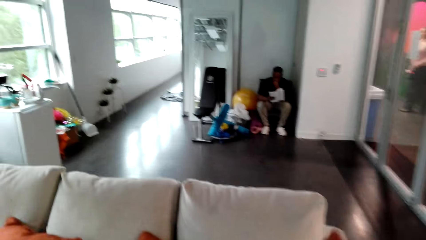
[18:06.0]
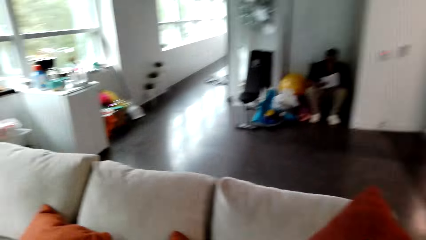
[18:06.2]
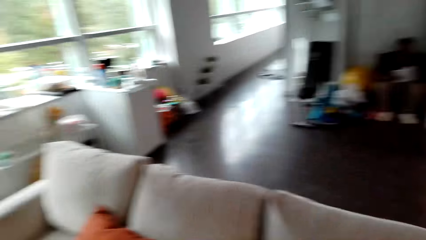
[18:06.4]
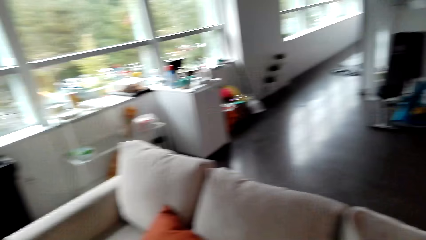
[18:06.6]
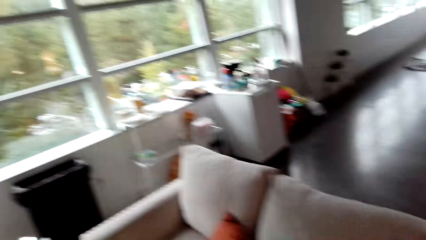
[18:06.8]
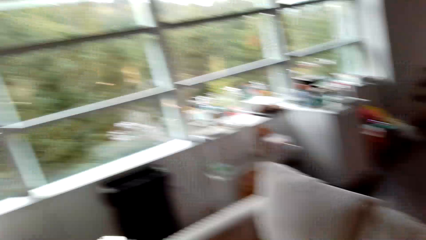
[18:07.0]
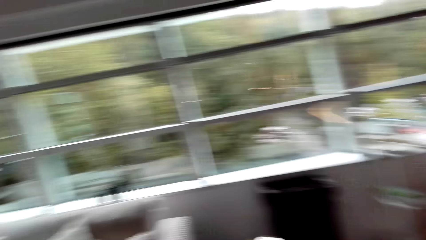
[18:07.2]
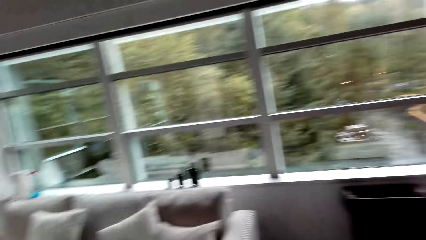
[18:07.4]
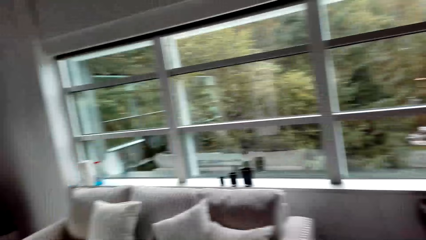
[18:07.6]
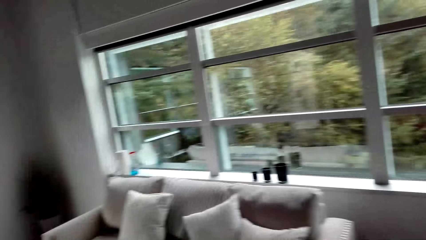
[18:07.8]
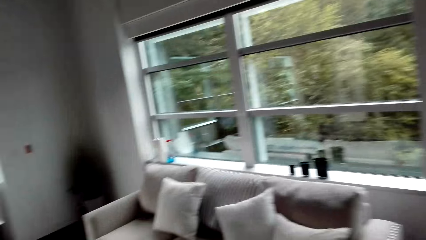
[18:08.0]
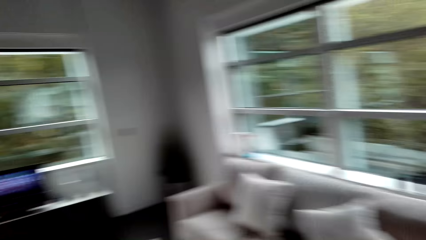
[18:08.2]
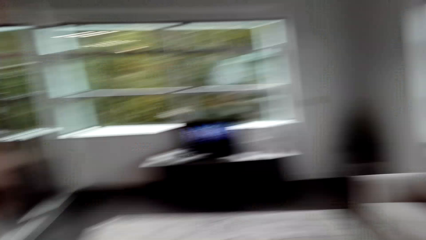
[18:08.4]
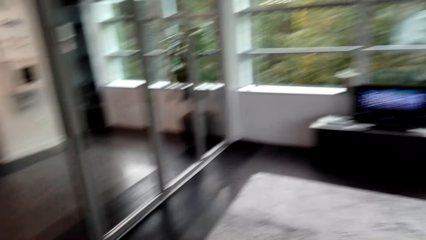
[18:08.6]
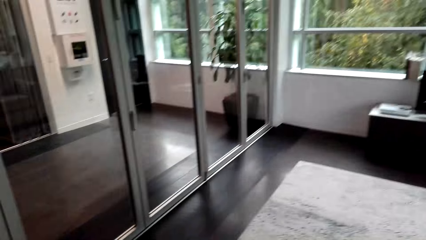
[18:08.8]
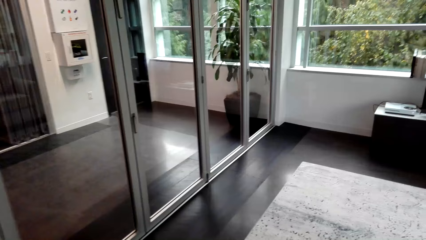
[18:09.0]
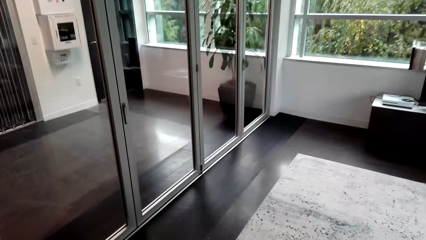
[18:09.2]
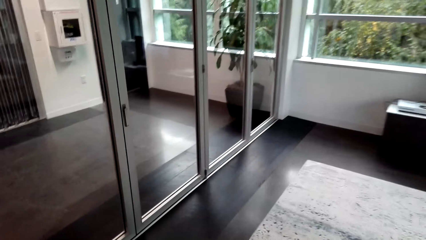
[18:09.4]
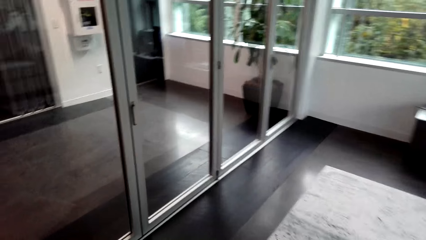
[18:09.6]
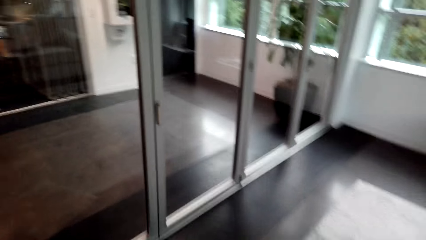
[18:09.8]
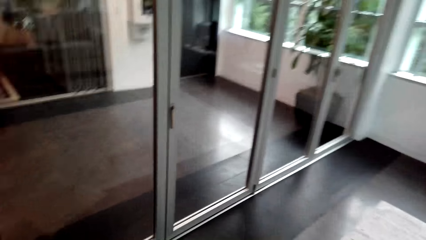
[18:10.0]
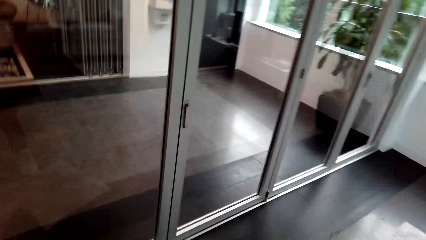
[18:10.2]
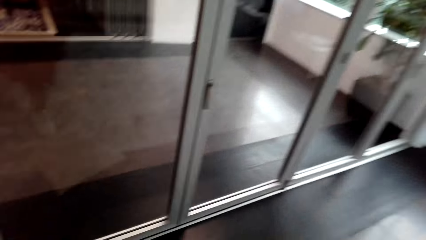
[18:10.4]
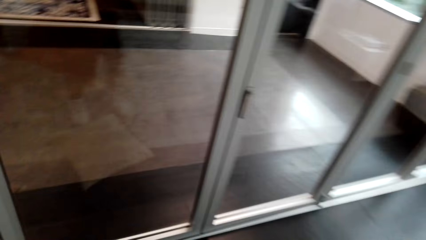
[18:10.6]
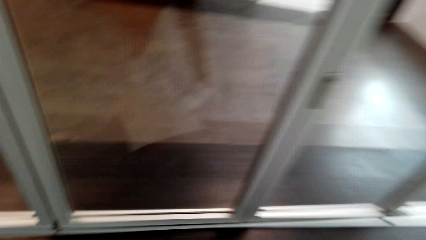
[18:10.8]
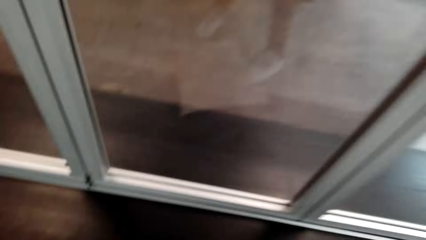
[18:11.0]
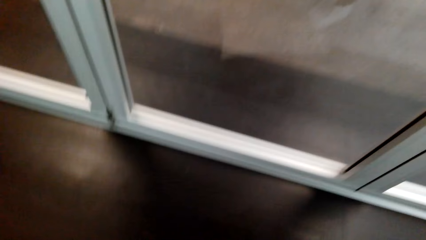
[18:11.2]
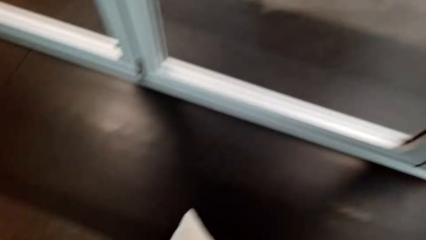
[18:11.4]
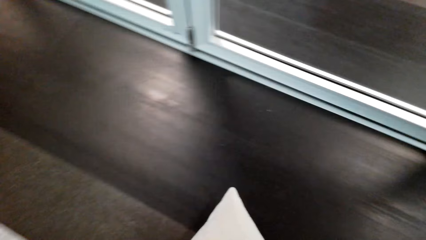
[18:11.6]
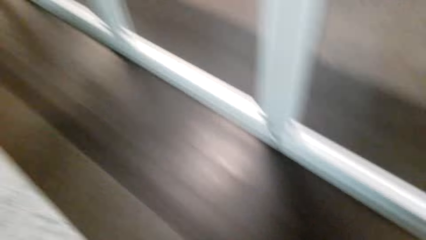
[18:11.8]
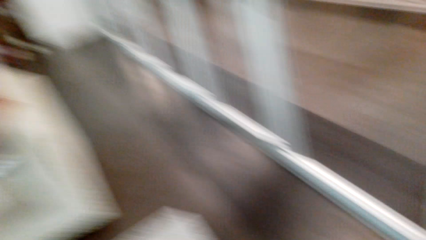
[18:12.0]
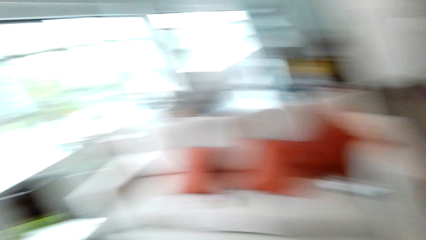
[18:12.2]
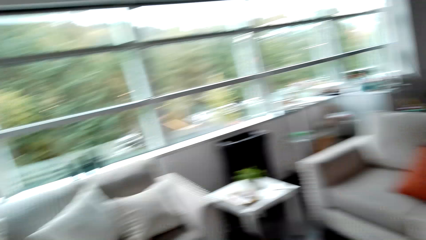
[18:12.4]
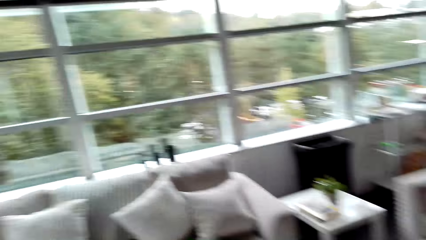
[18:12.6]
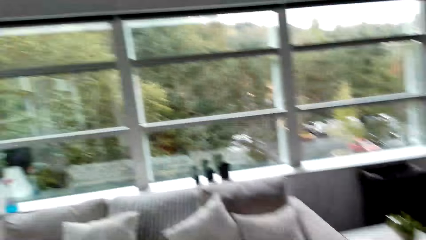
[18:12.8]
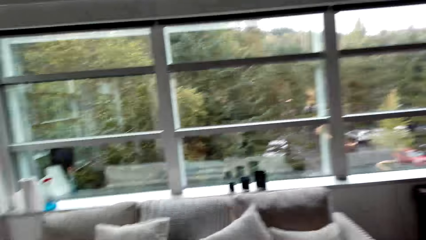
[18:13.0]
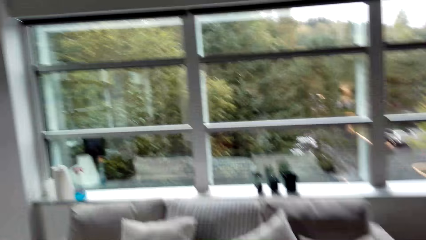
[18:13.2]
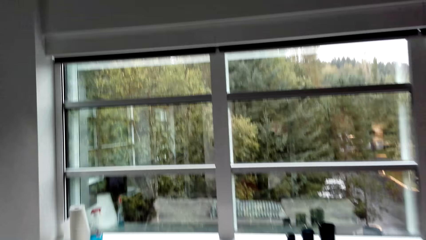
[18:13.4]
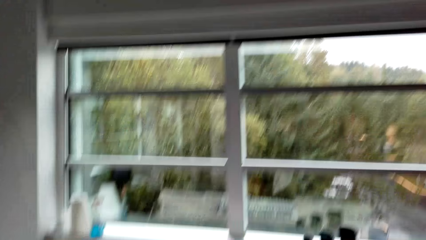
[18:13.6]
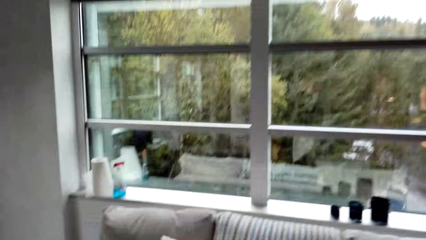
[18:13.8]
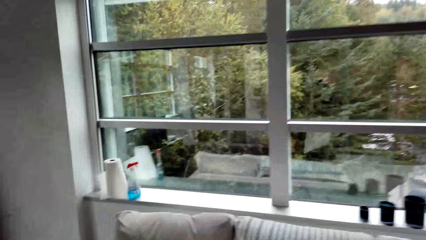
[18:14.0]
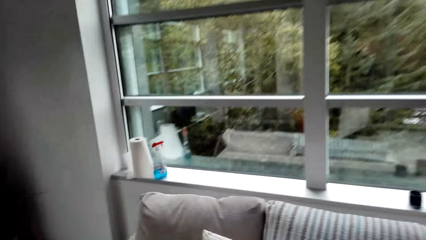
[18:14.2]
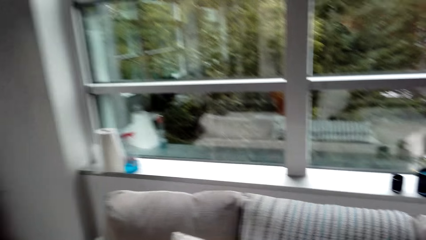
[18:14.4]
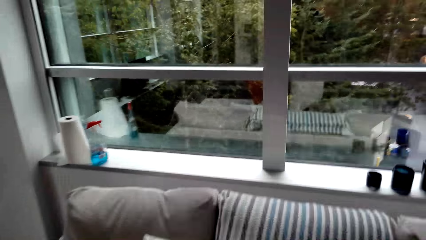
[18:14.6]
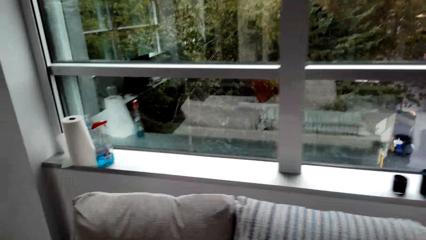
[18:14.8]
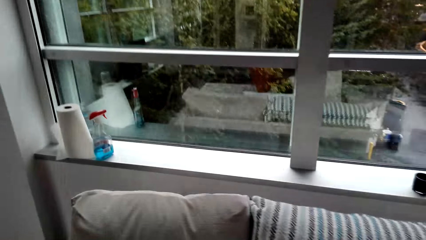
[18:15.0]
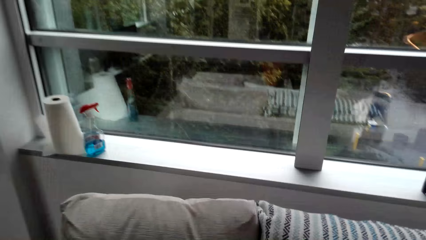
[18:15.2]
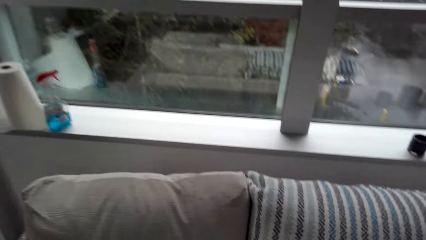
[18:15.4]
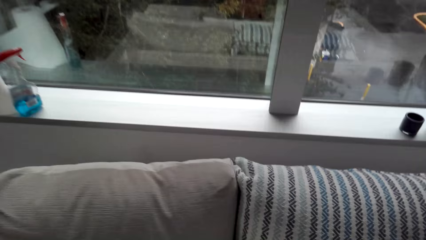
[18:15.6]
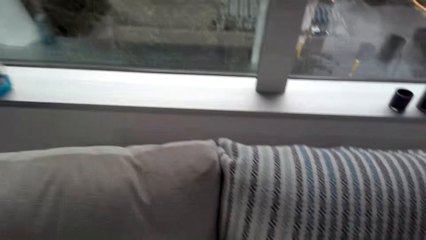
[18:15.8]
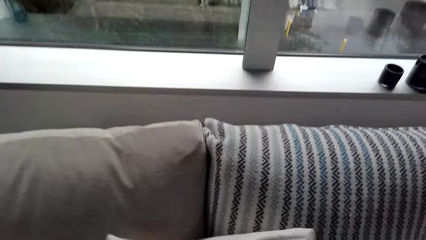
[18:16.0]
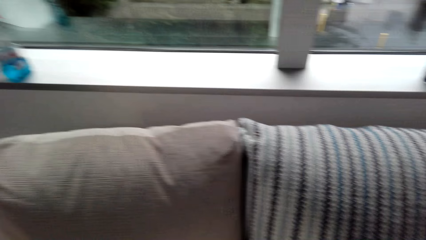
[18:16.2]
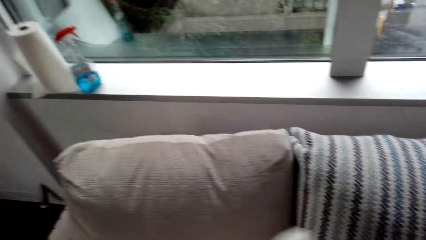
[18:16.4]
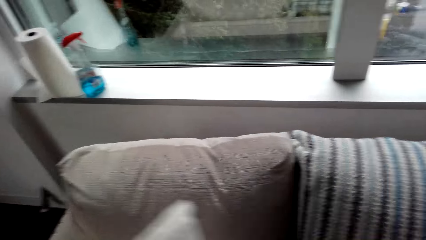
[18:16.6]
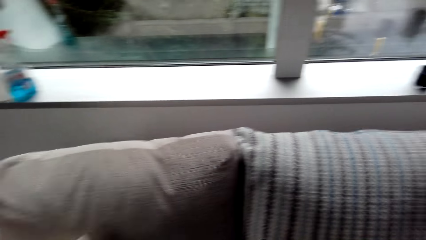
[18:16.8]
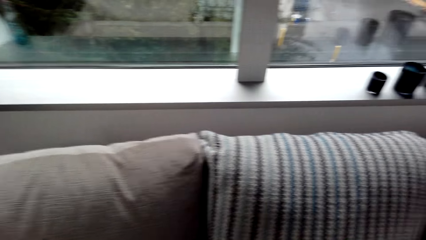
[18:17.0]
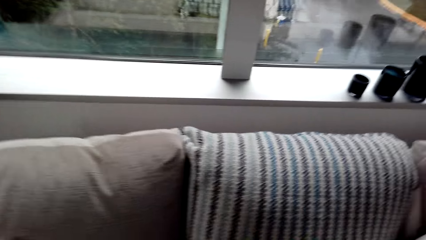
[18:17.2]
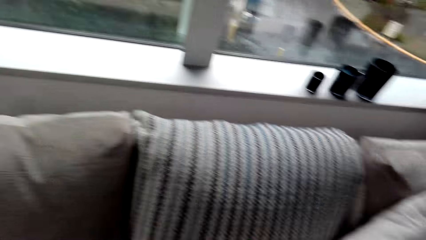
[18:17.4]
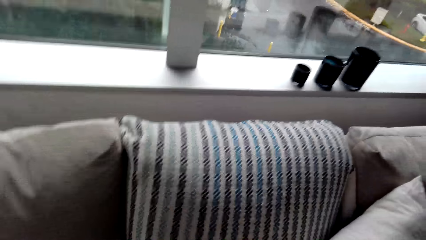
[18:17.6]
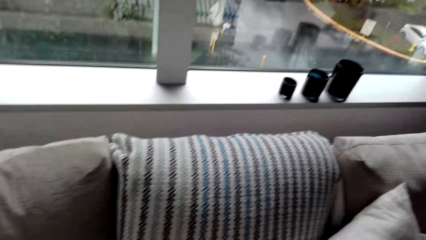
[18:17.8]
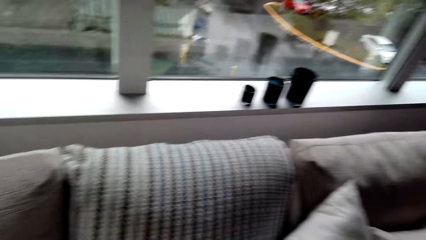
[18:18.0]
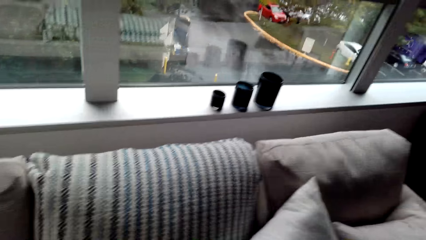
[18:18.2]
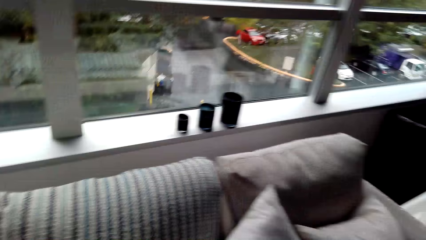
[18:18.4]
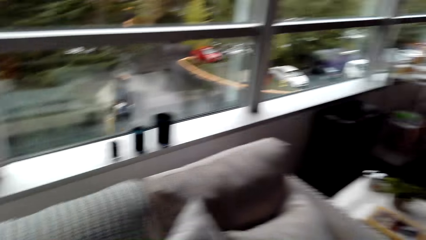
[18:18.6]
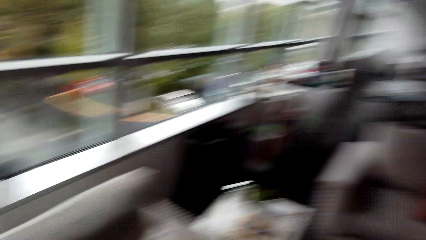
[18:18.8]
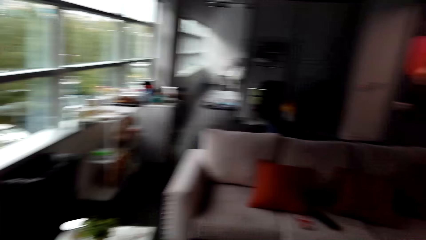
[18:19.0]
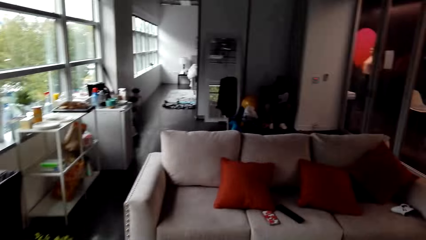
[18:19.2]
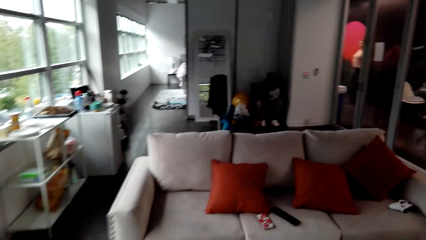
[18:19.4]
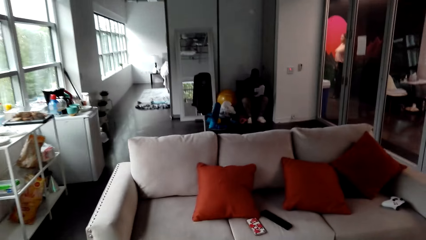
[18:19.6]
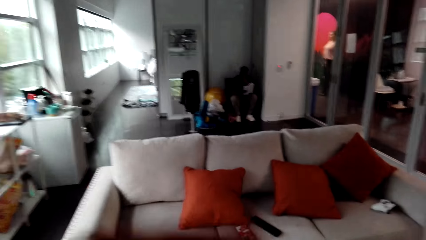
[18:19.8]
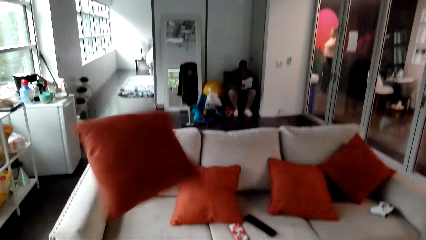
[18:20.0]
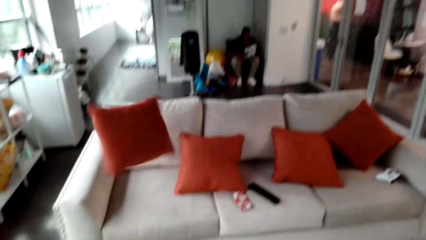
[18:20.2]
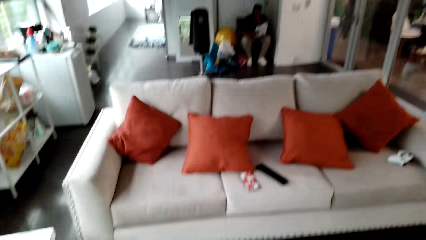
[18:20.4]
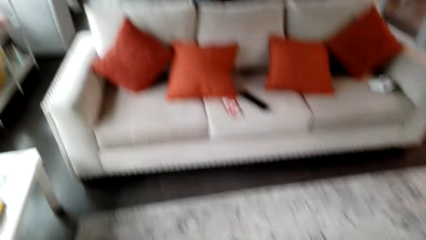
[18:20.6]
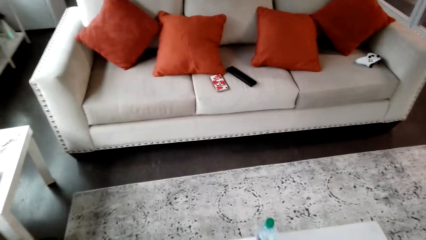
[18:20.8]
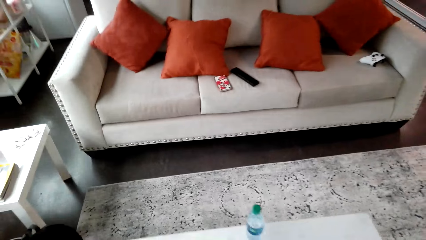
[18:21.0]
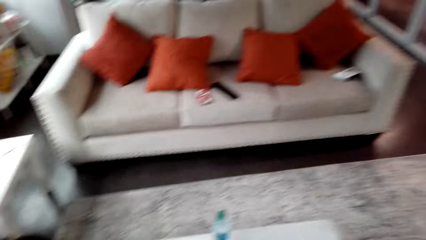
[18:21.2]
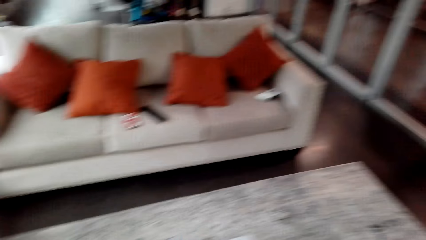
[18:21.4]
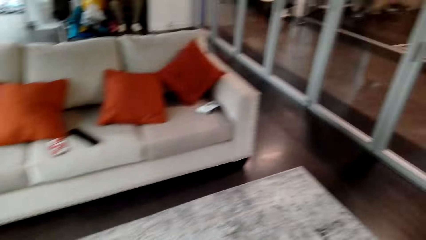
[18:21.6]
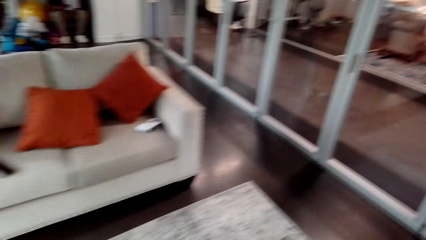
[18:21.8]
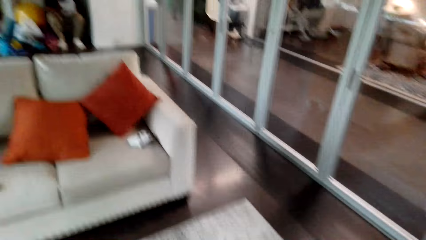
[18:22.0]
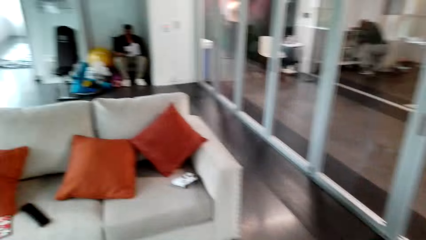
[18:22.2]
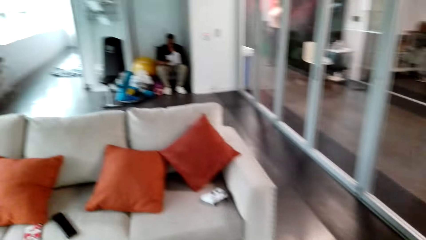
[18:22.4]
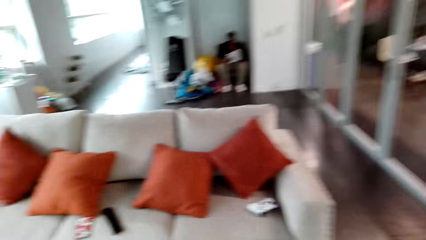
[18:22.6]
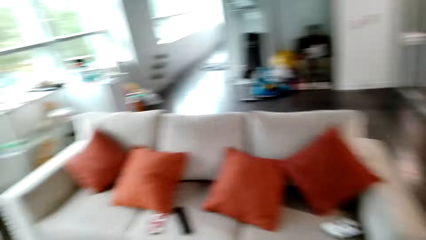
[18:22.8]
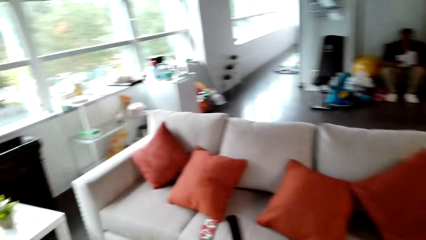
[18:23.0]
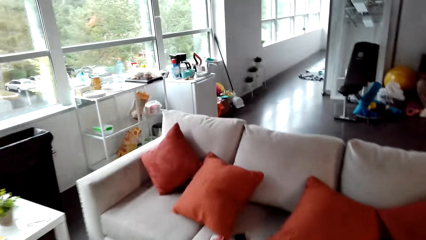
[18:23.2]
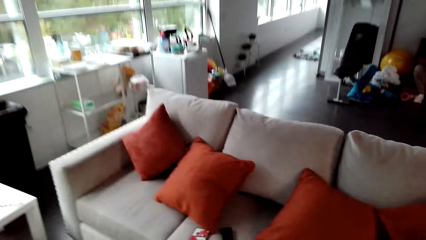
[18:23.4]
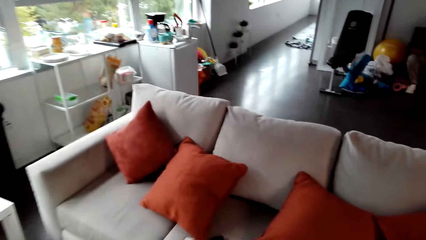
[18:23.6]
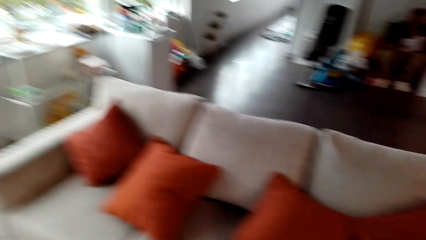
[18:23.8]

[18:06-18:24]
A person holds a paper. The camera wearer puts a throw pillow on the couch. They walk round the house and look around. They pick throw pillows. They move towards the seat. They stand beside the seat. They throw a pillow on the seat. They walk in the house.
